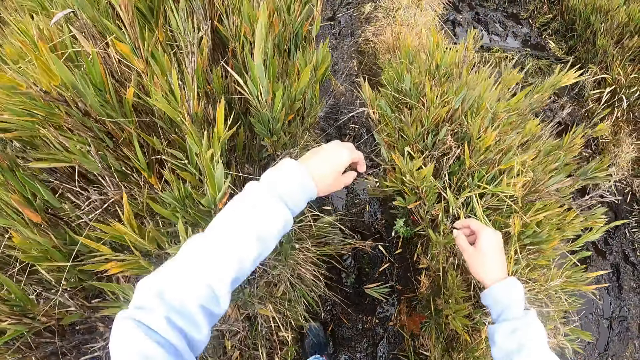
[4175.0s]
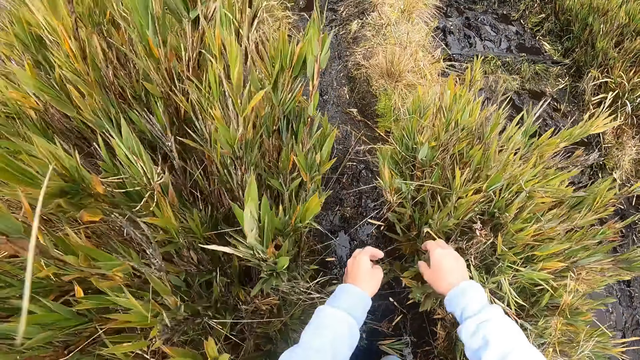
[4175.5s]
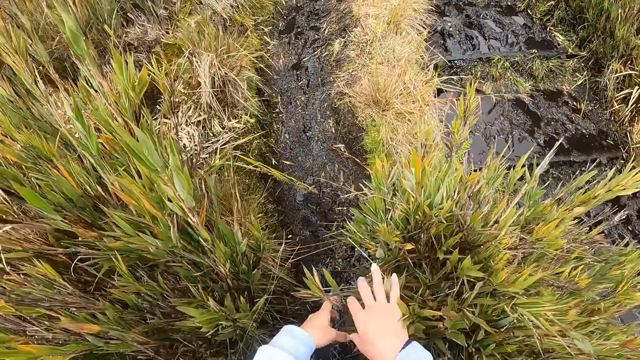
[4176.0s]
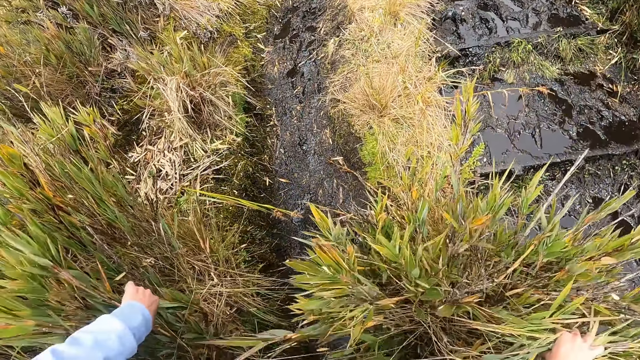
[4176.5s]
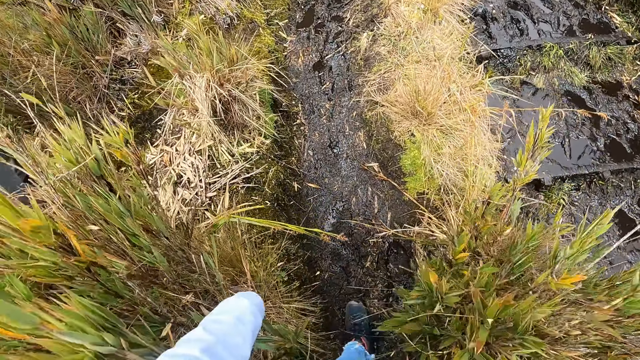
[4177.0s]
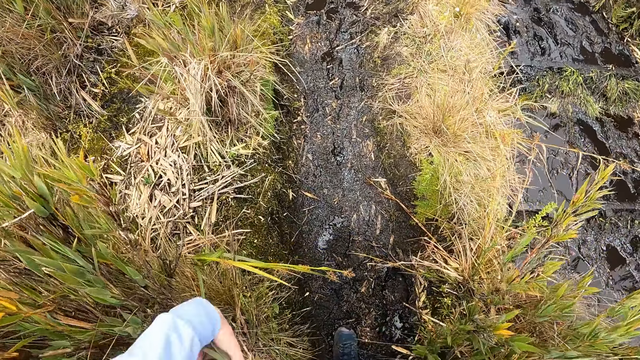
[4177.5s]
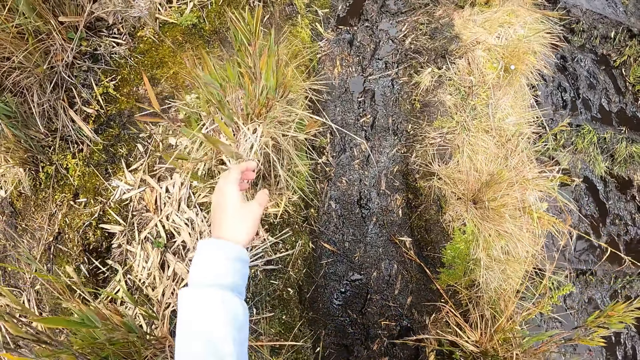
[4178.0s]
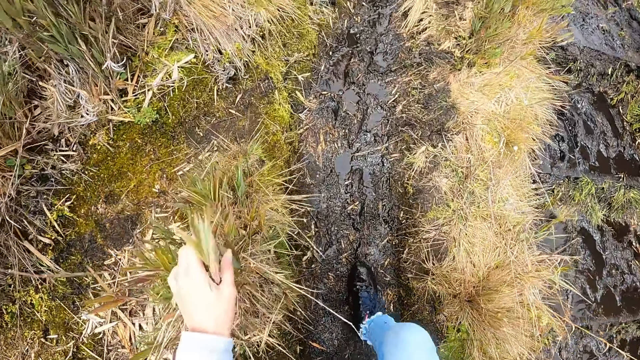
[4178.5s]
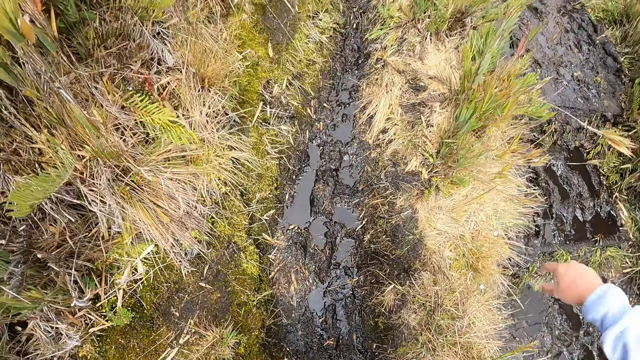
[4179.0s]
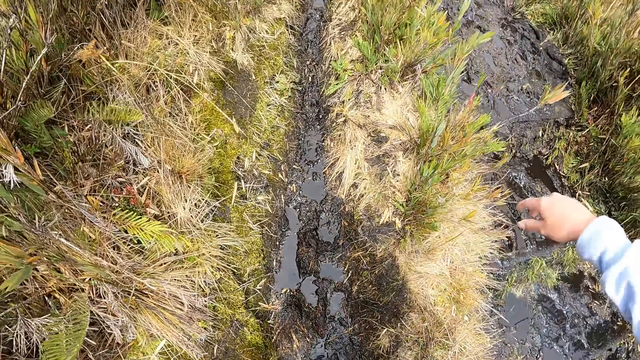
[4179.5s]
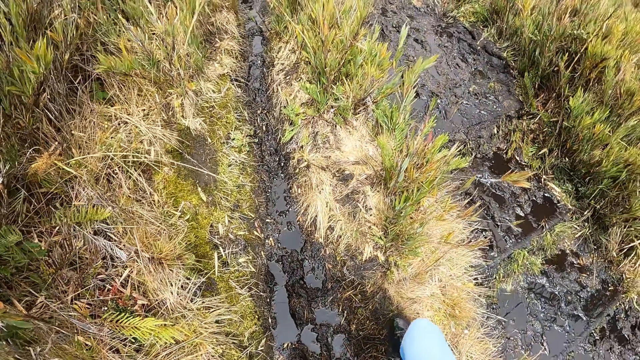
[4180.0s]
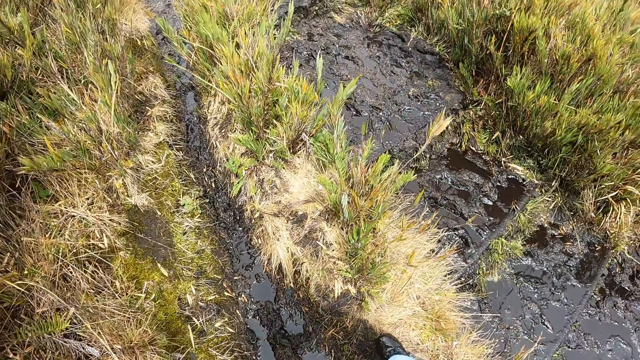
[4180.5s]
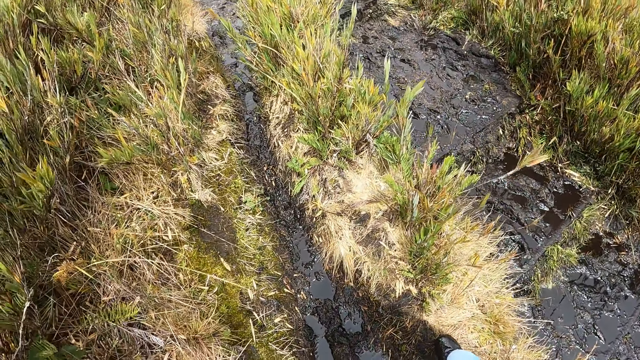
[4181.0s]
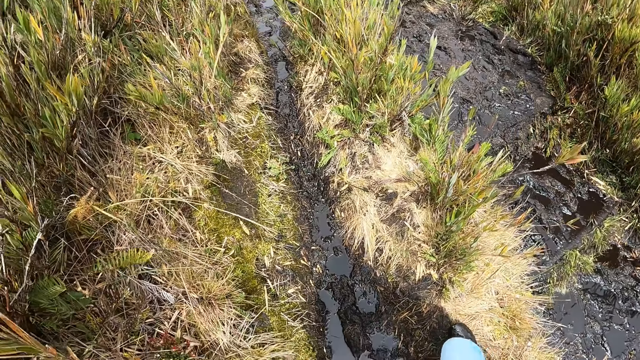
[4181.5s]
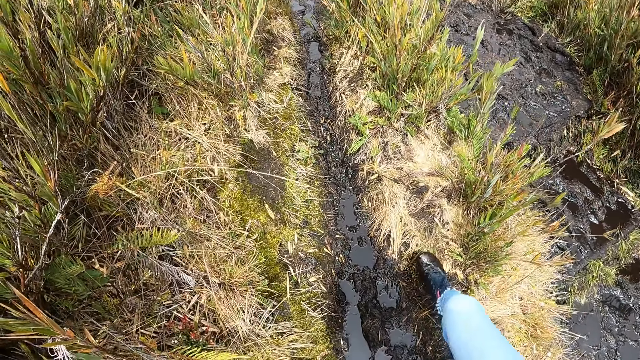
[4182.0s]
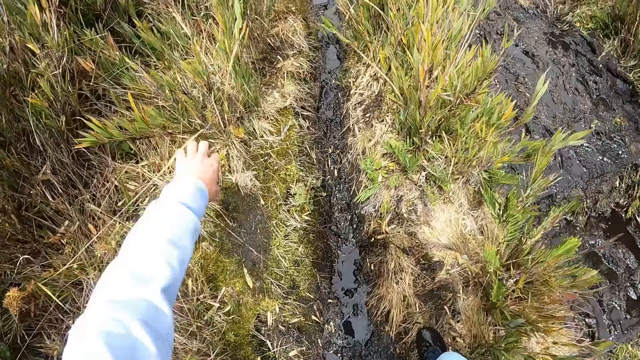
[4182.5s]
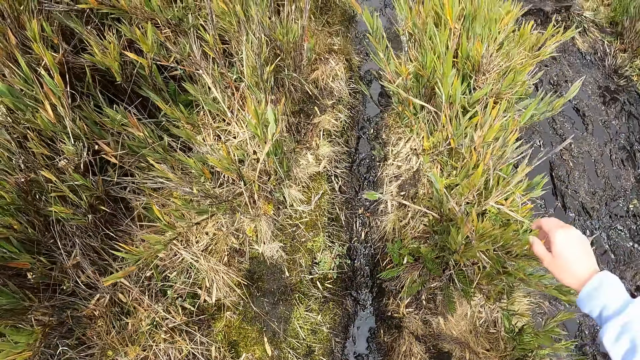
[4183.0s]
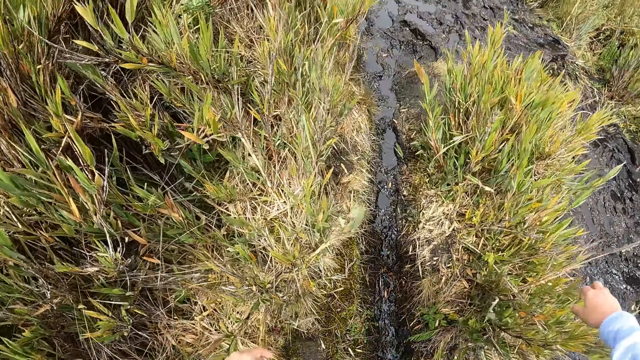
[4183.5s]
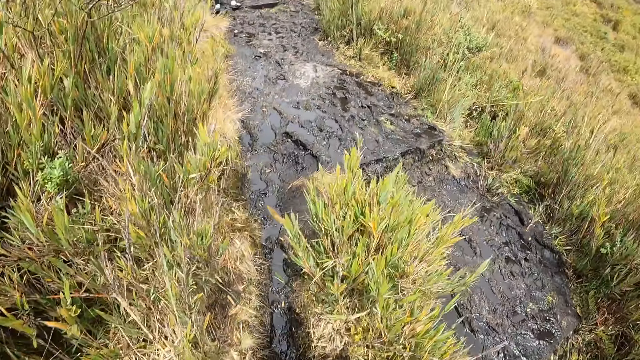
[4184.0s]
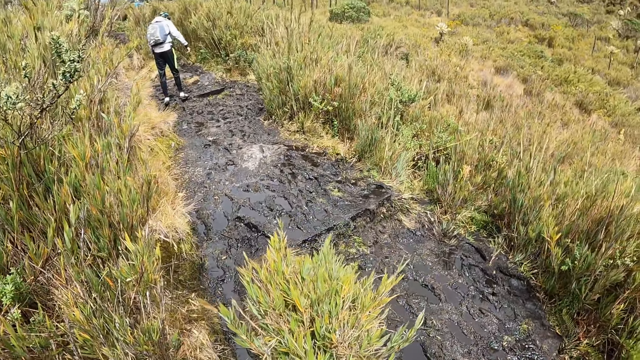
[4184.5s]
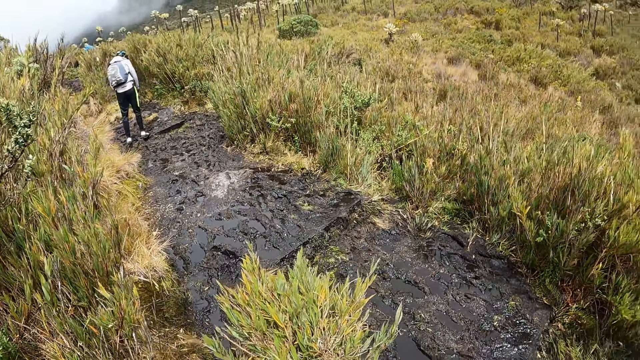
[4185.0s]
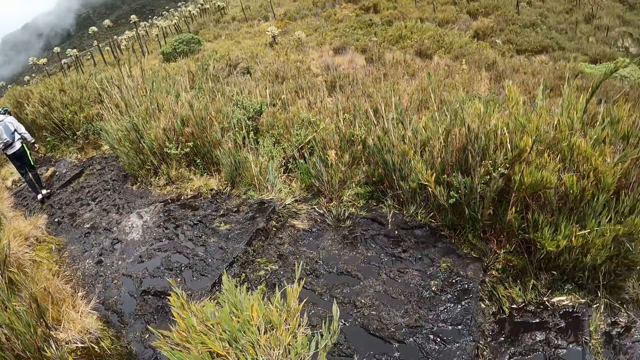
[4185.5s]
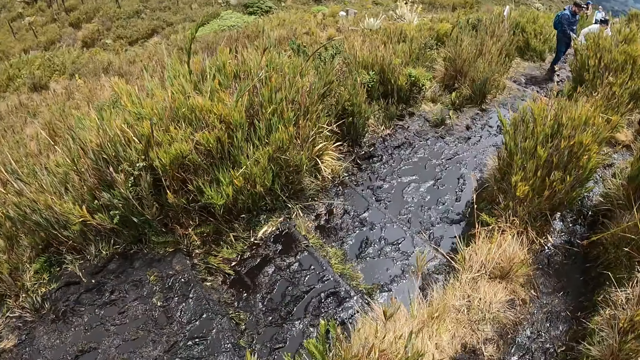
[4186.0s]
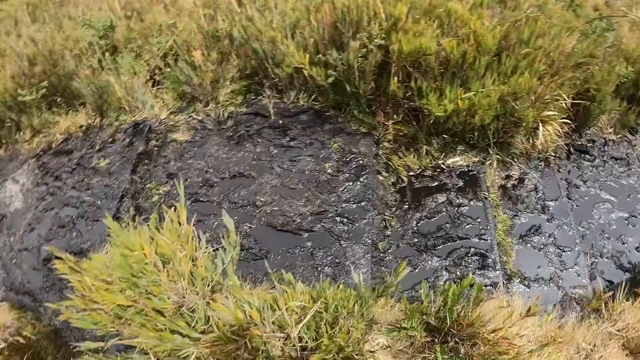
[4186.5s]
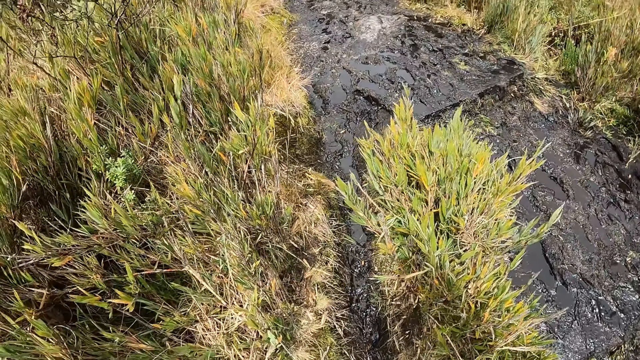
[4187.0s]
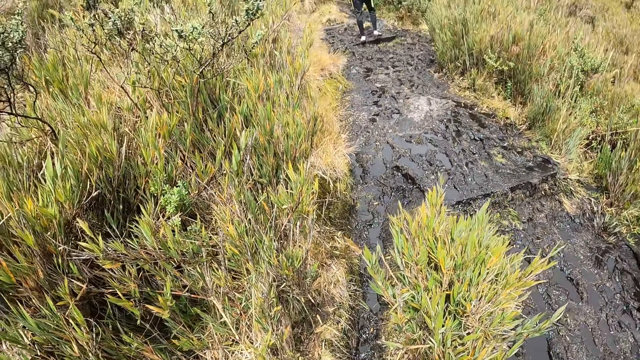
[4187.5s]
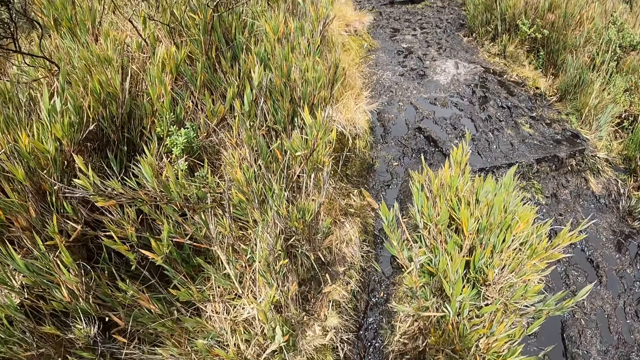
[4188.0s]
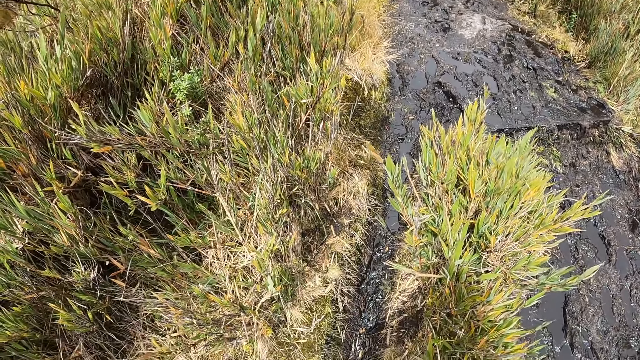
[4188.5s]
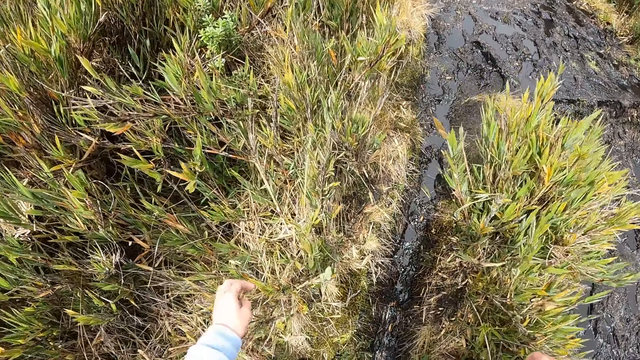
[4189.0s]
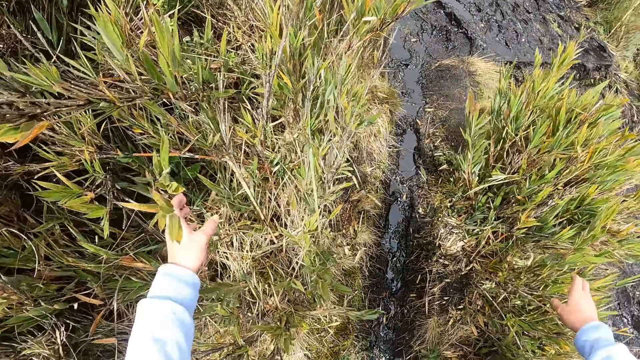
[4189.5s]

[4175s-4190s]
The camera wearer walks through the muddy section of the field. They look around.

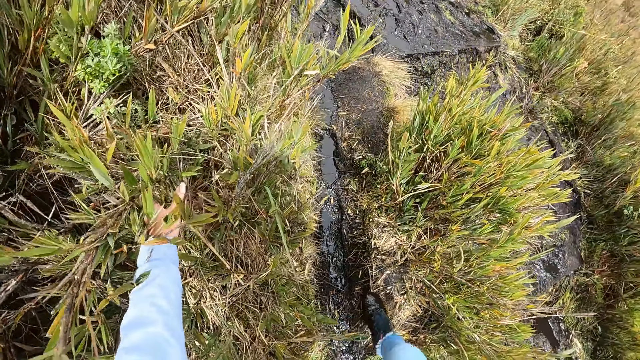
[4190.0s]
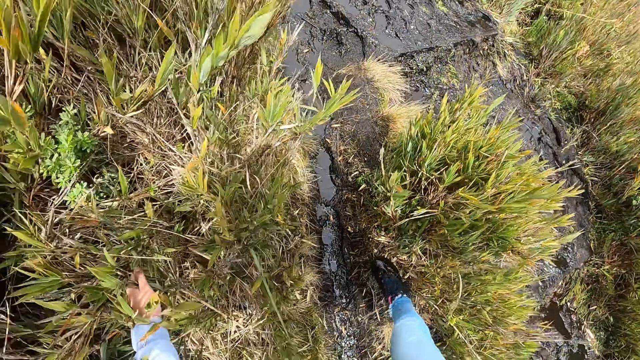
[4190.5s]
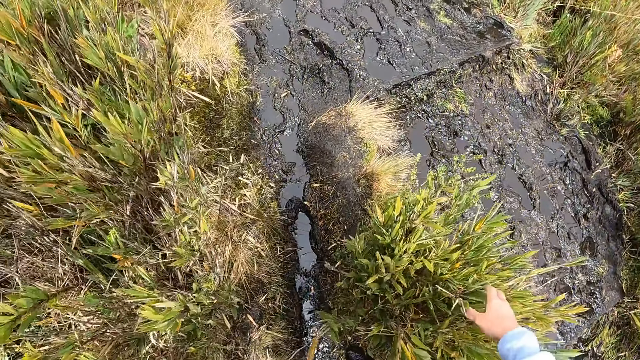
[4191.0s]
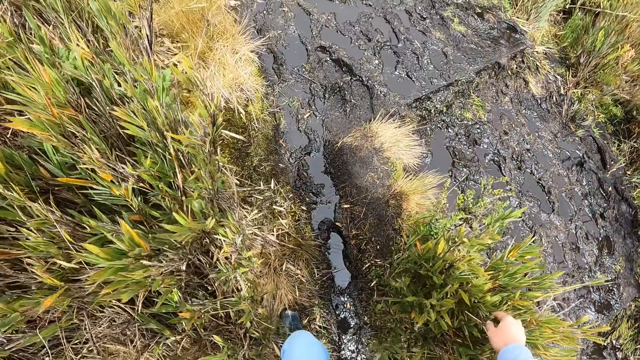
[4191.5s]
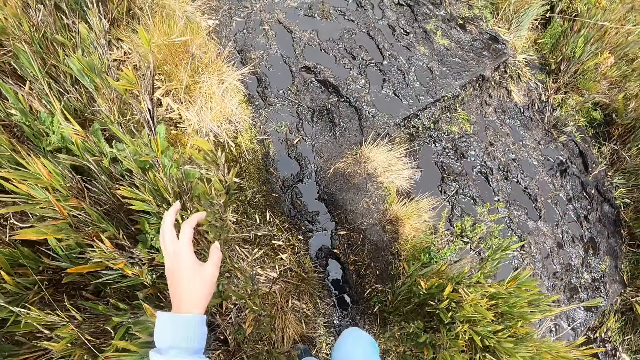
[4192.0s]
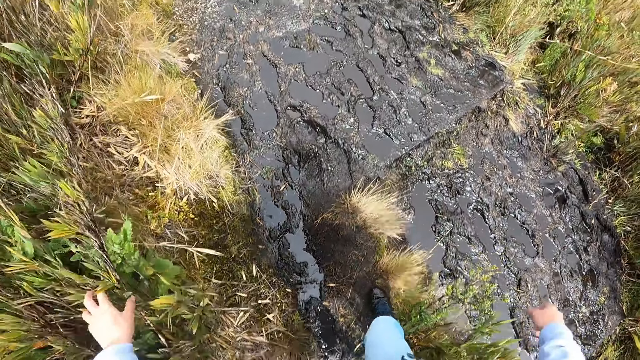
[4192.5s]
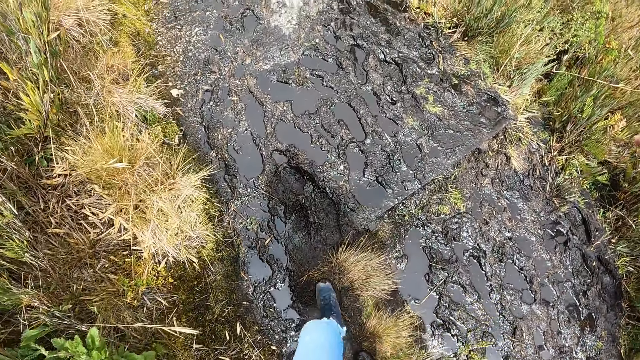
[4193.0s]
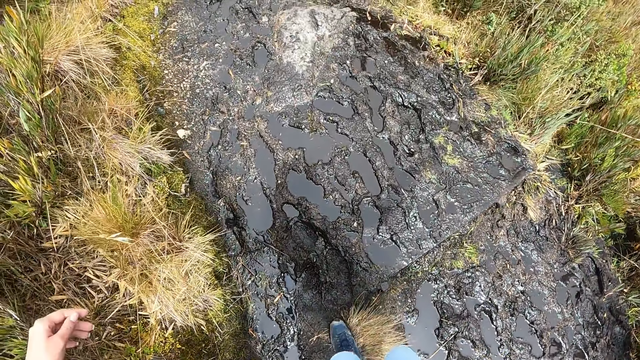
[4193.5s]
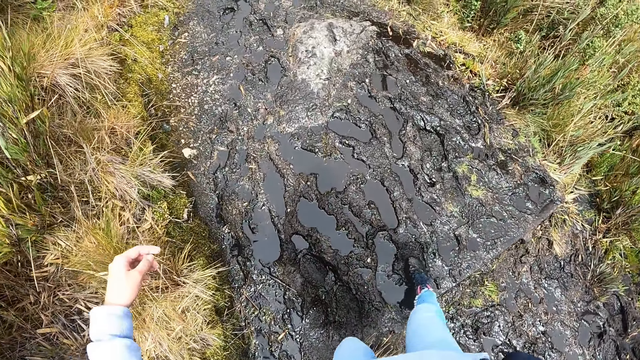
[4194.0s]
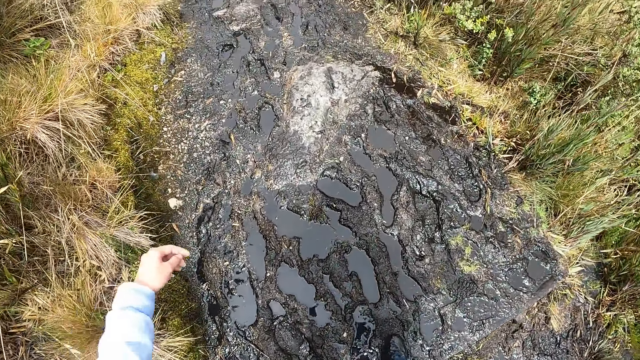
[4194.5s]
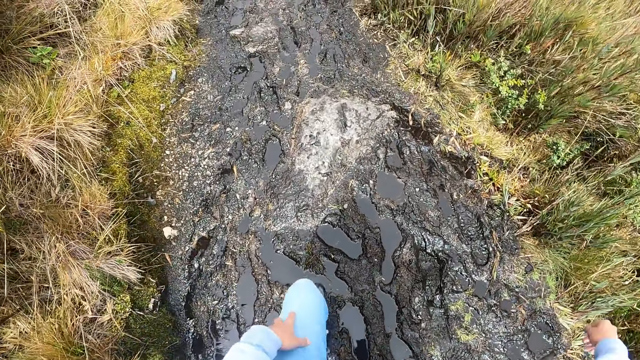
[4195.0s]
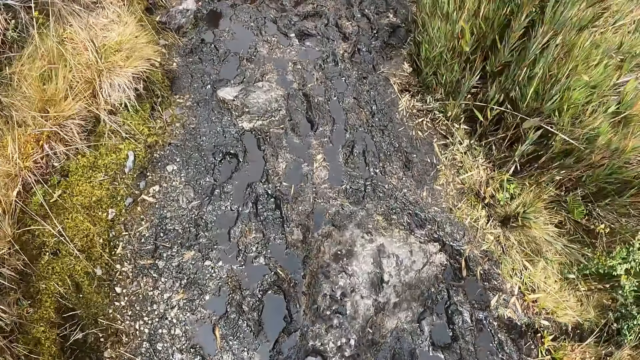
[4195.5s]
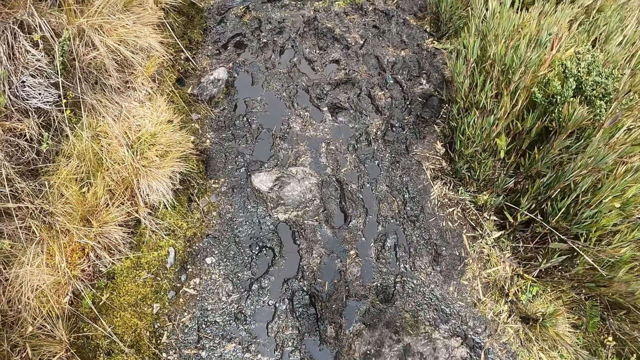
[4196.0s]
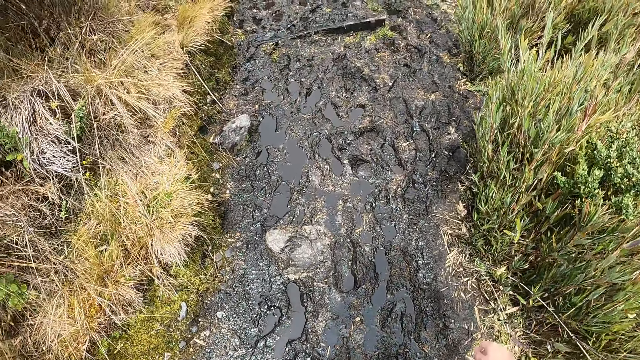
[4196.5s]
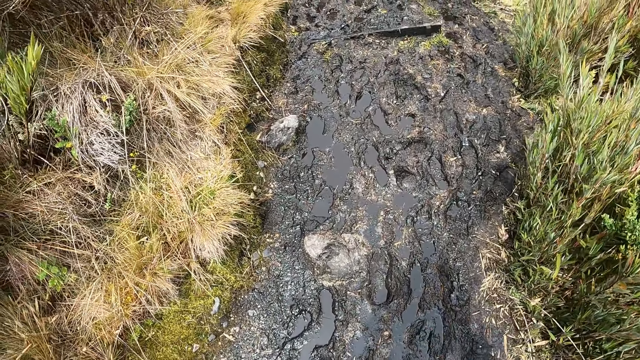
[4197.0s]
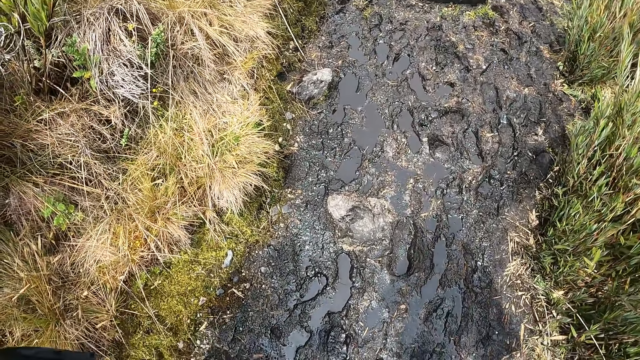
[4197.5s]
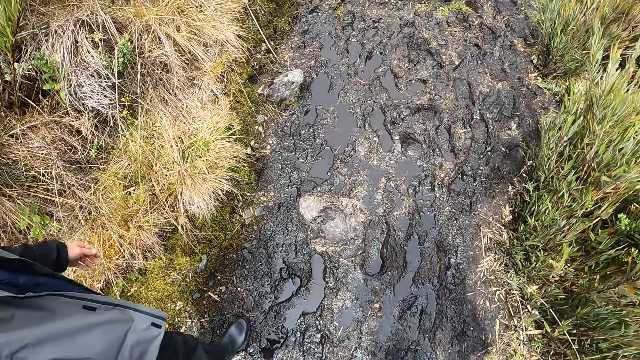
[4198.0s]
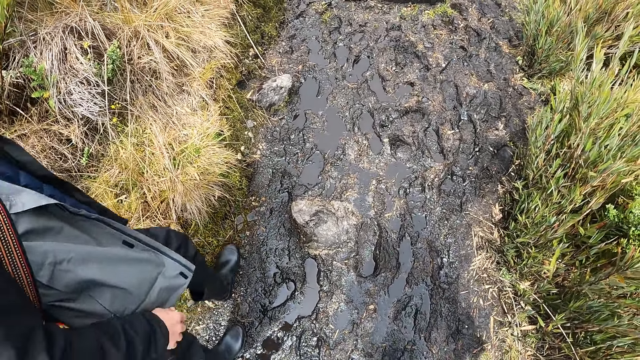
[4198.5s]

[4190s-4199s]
The camera wearer walks along a muddy path.
